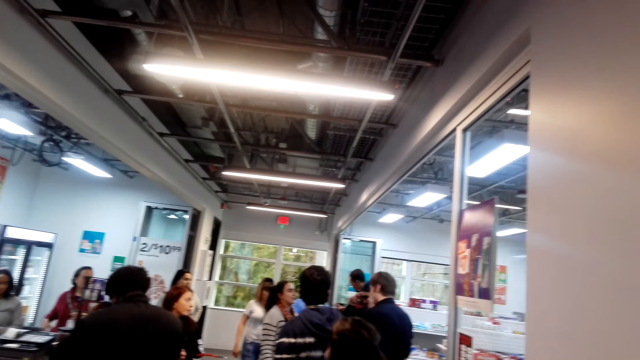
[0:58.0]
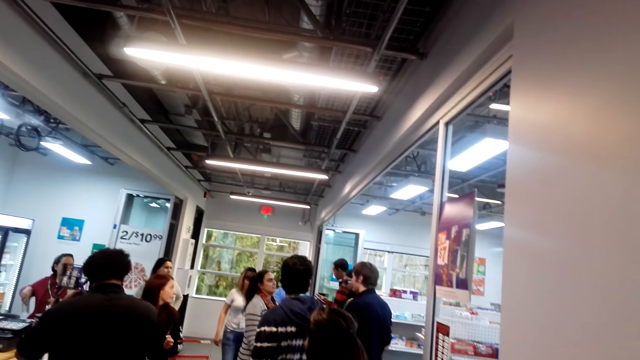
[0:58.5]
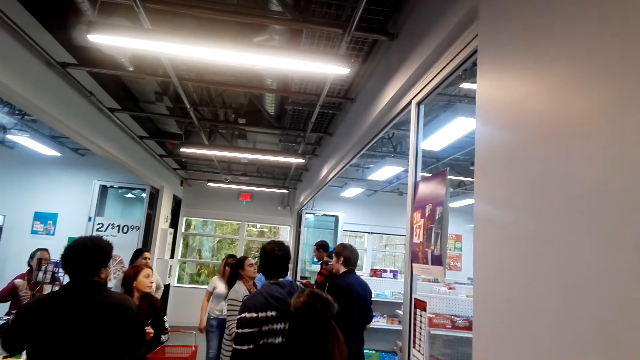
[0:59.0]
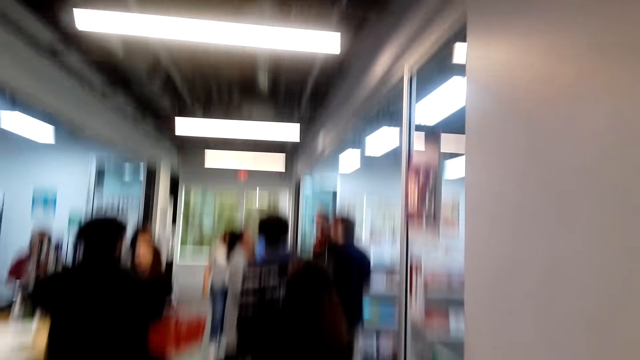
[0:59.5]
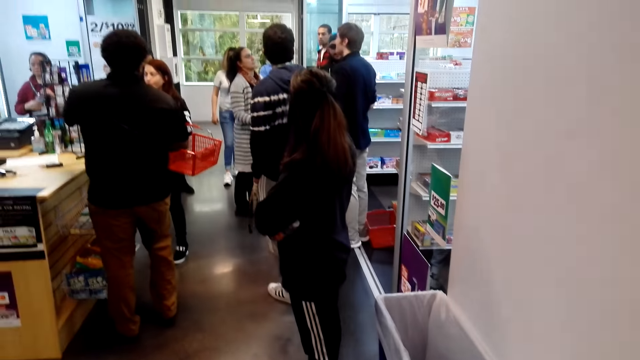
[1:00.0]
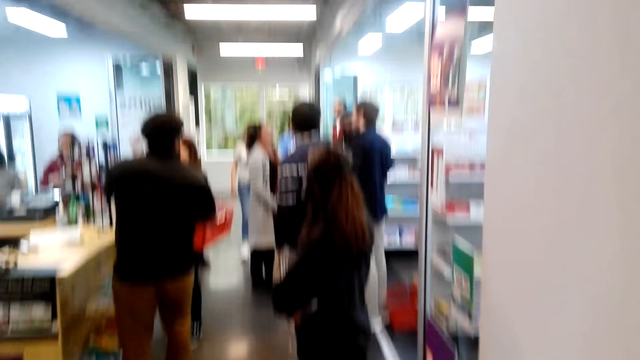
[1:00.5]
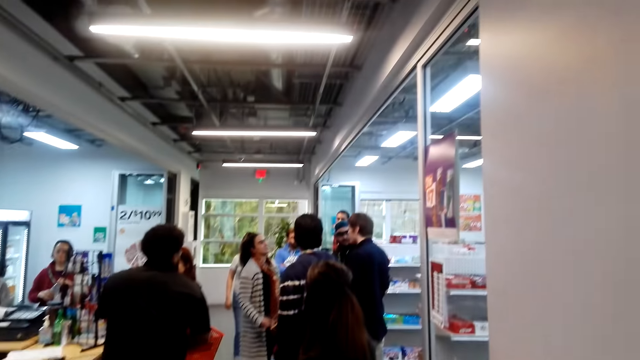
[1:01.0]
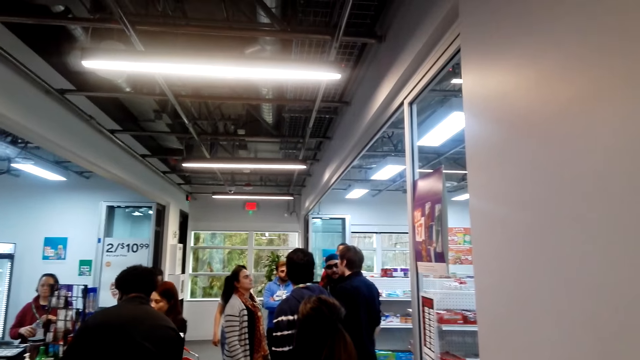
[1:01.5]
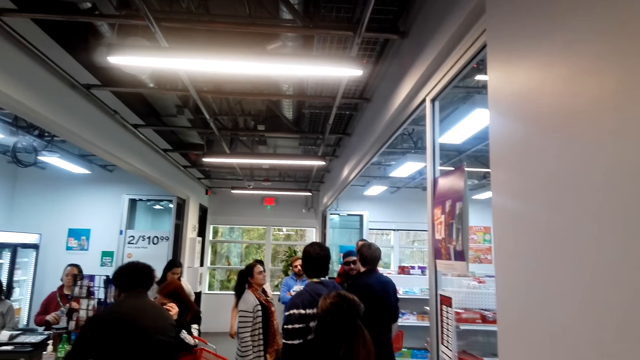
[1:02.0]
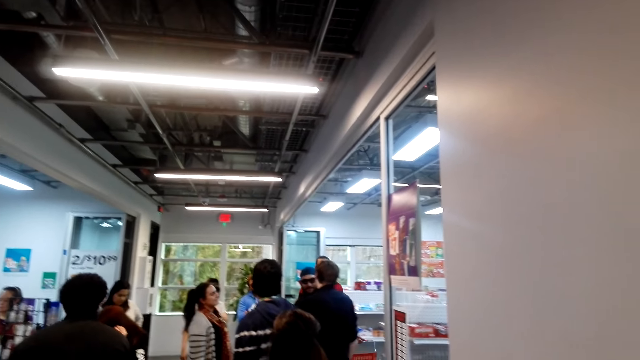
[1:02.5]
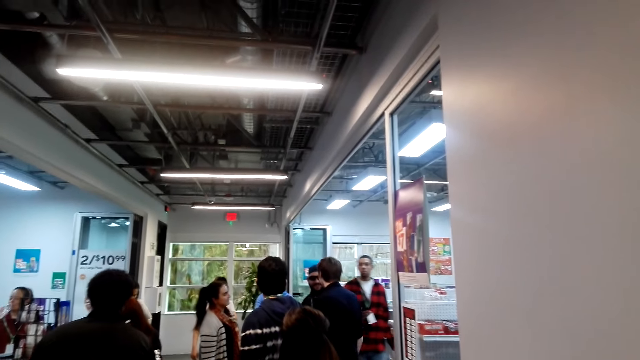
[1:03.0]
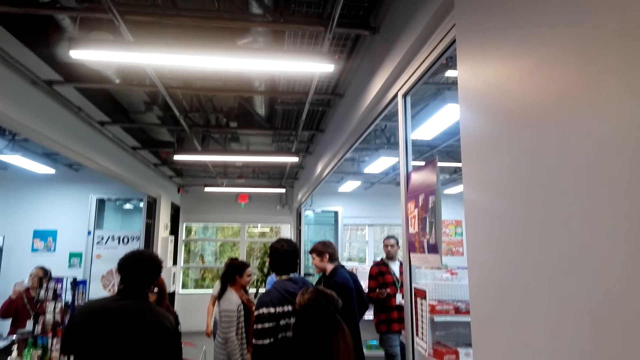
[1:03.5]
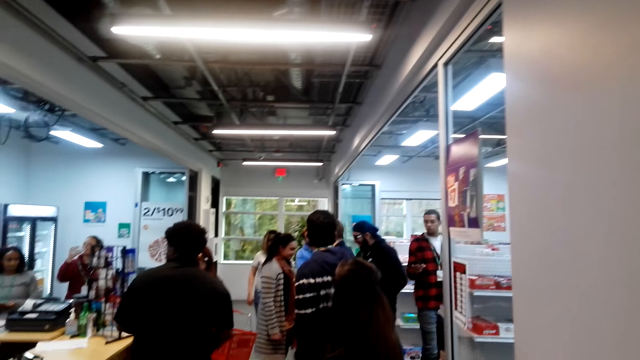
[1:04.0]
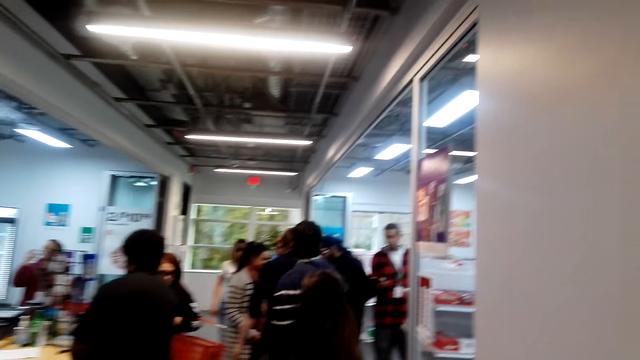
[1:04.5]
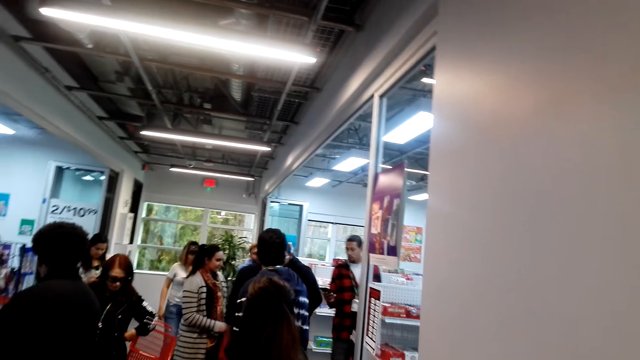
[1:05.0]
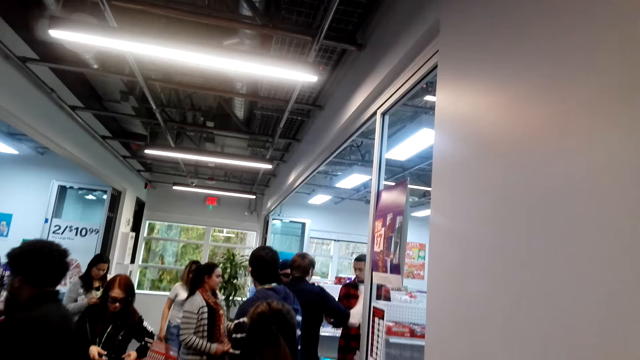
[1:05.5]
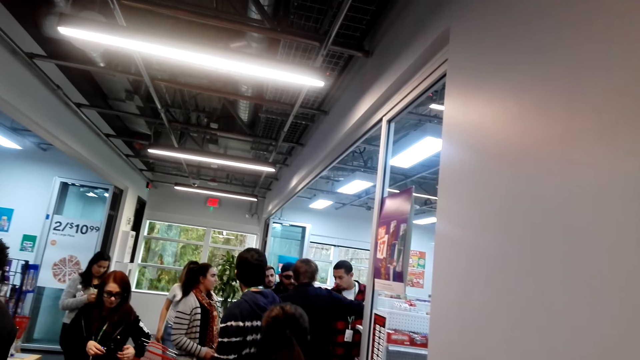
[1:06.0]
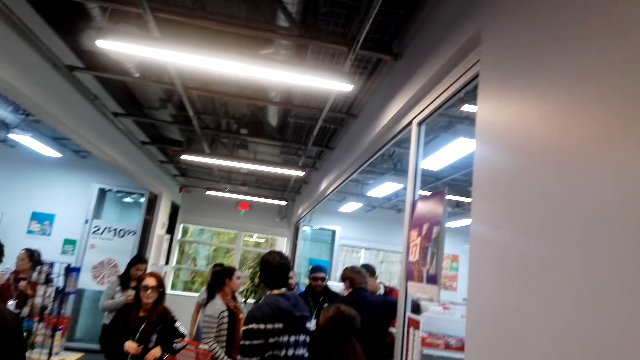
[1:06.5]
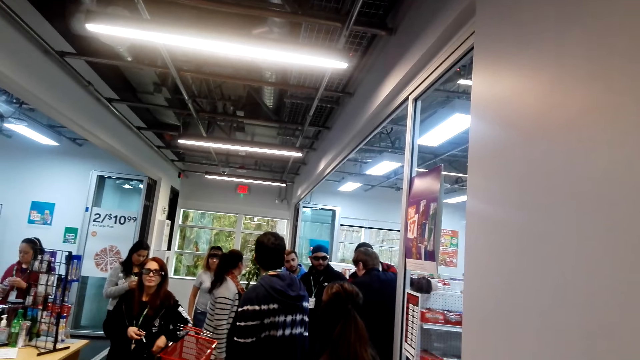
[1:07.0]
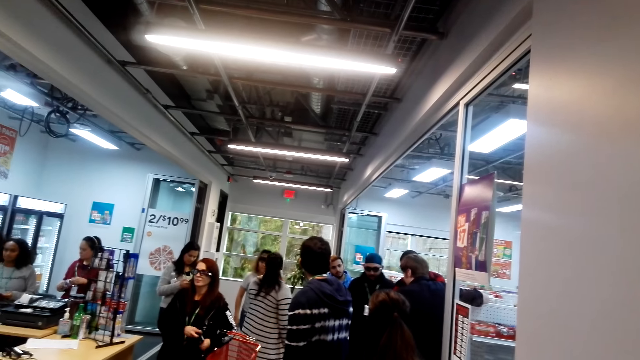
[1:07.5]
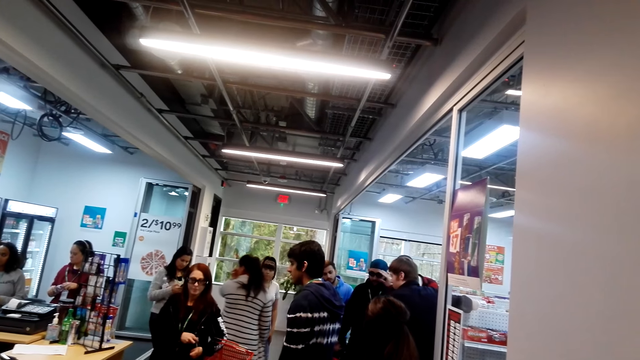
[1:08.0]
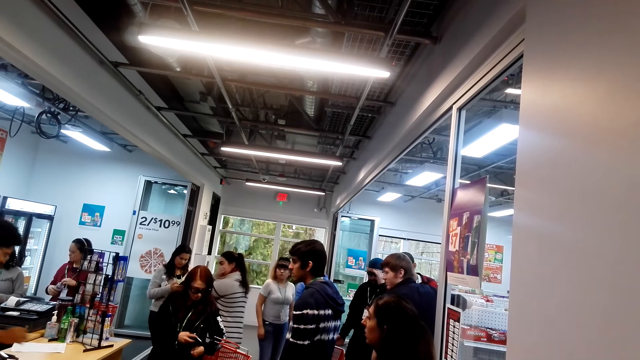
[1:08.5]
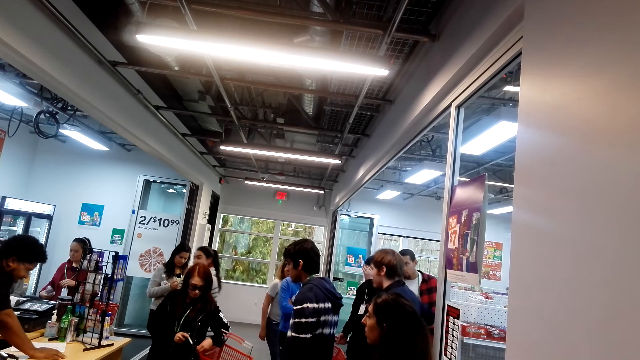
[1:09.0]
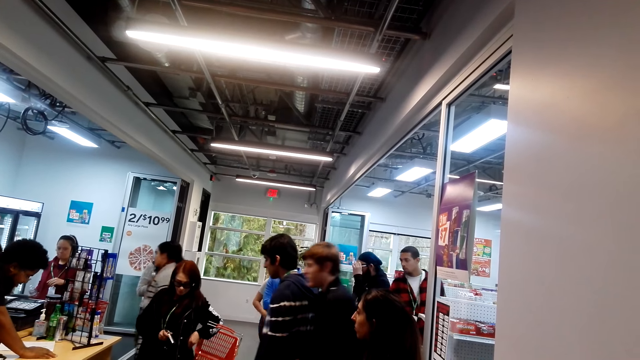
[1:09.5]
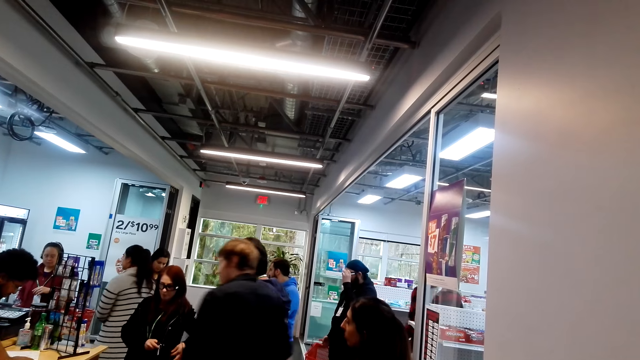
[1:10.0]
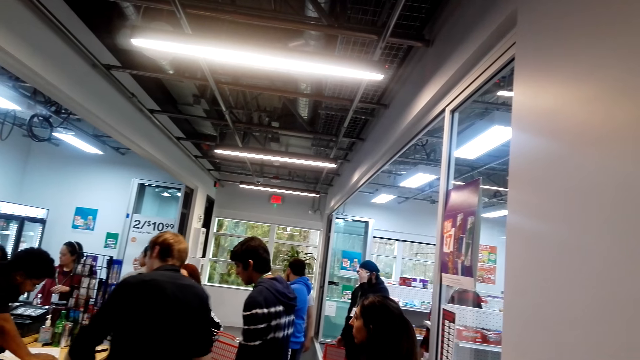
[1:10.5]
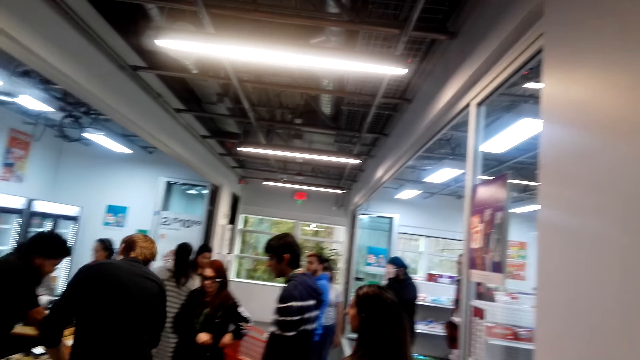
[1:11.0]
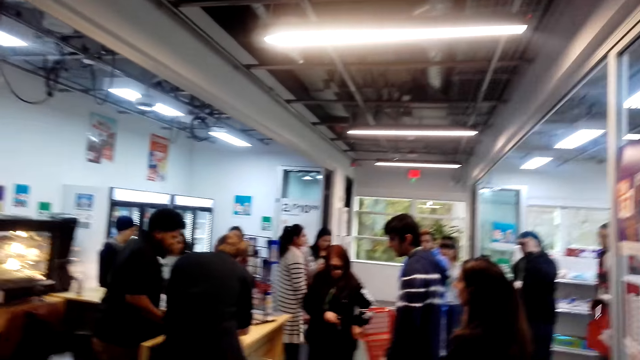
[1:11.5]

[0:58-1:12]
The camera wearer looks at the customers. A person looks at another person.

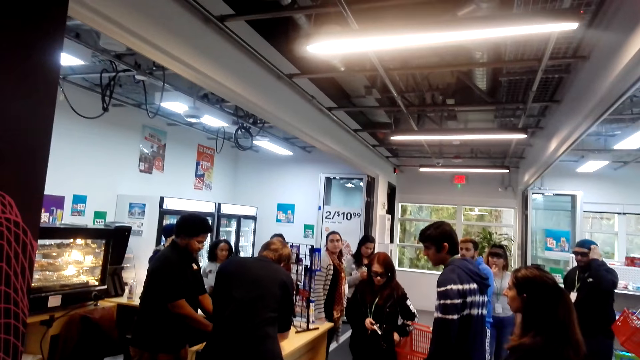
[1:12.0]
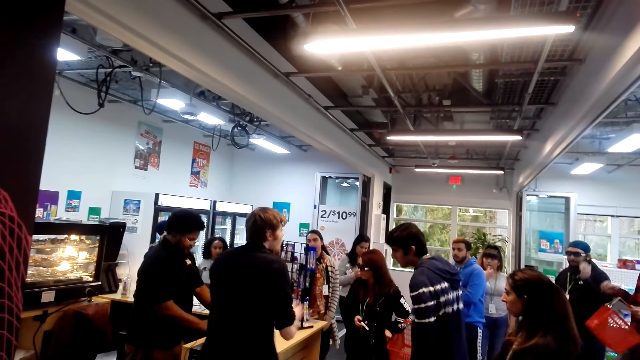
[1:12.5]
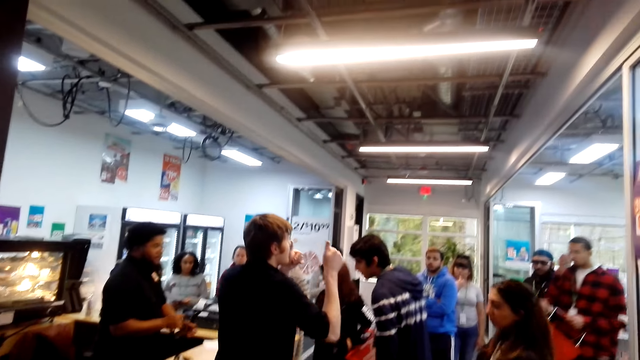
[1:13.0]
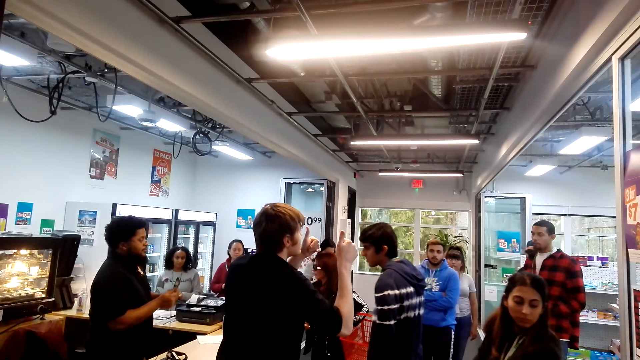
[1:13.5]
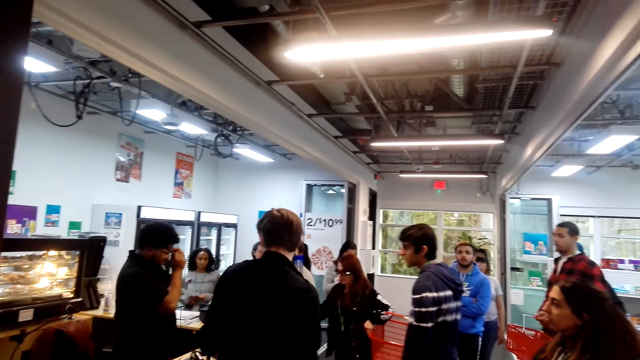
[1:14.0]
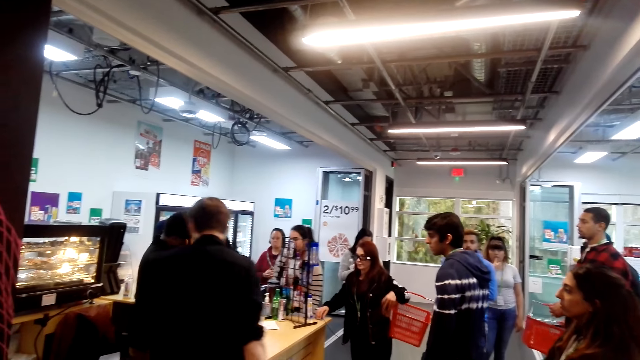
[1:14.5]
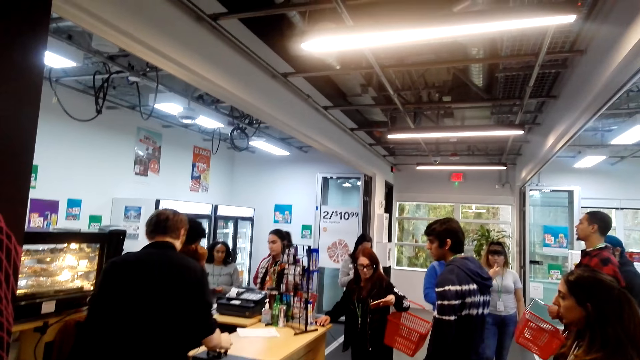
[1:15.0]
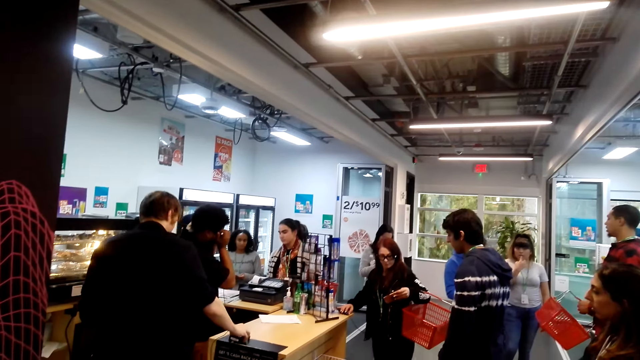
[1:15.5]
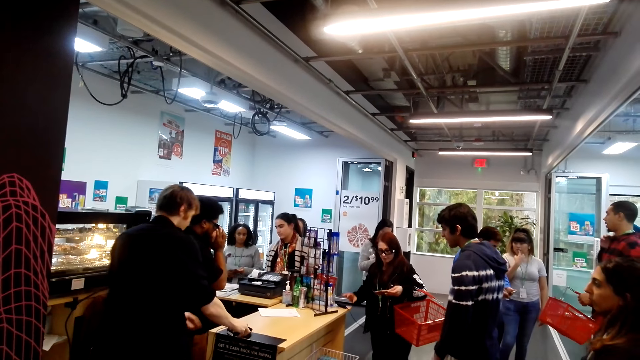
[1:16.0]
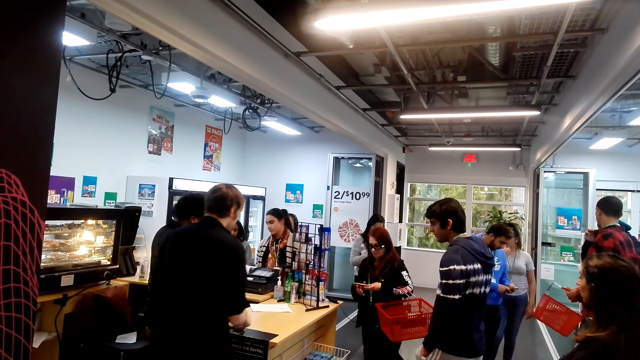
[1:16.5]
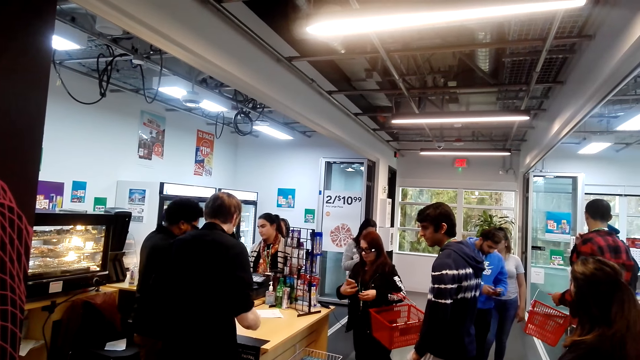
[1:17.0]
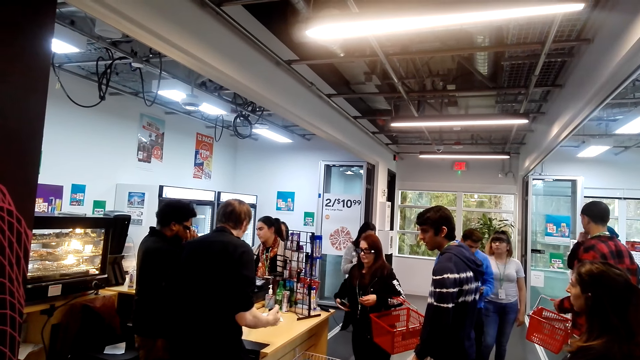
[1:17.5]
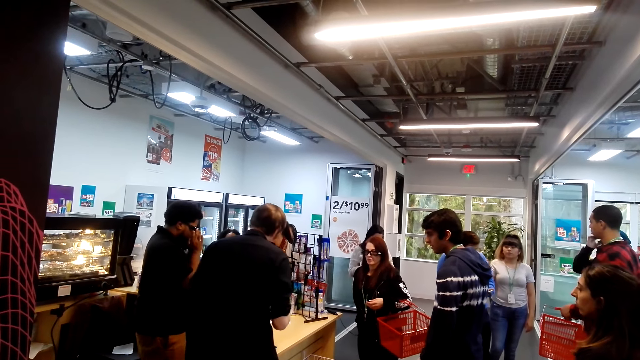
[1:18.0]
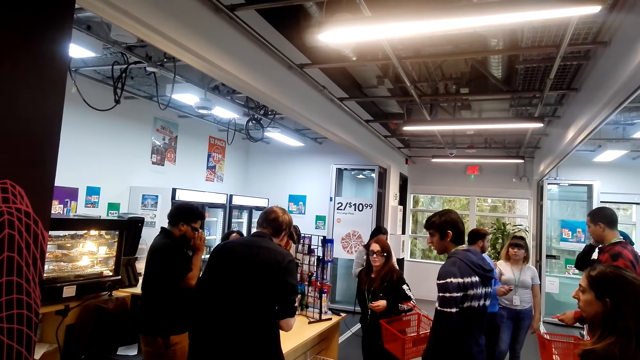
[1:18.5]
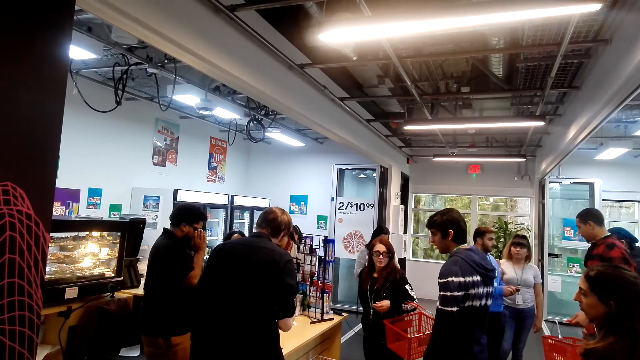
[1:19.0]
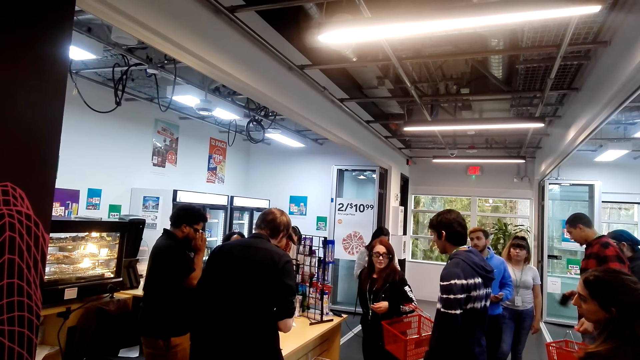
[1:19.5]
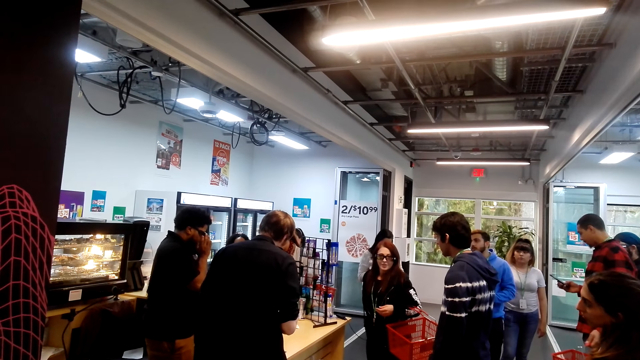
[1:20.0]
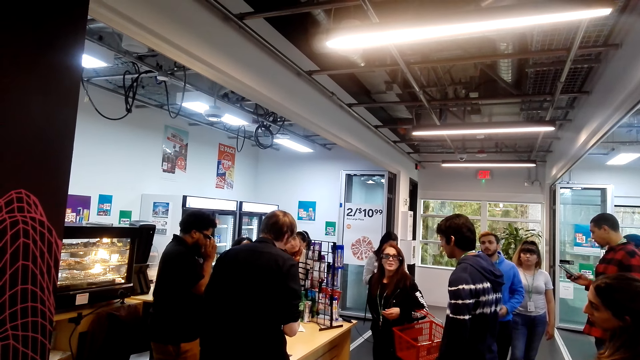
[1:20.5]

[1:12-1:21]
A person raises his fingers. Another person holds the shopping basket. A third person holds the shopping basket.
